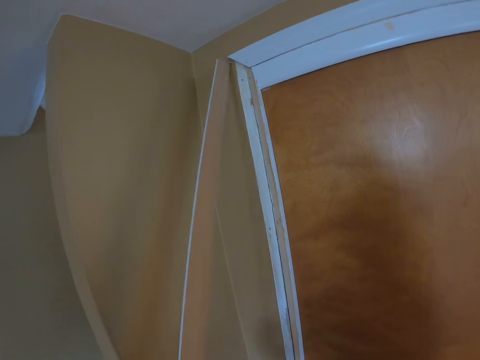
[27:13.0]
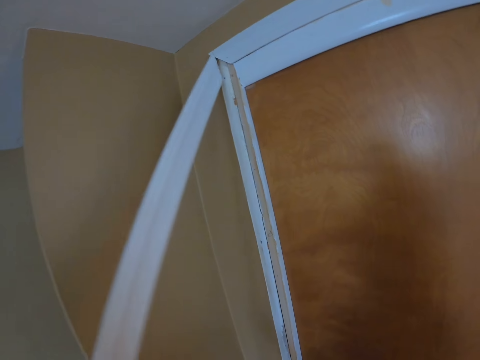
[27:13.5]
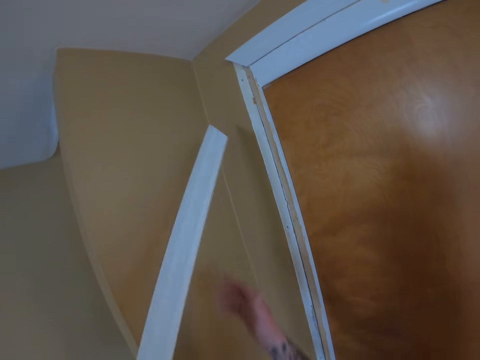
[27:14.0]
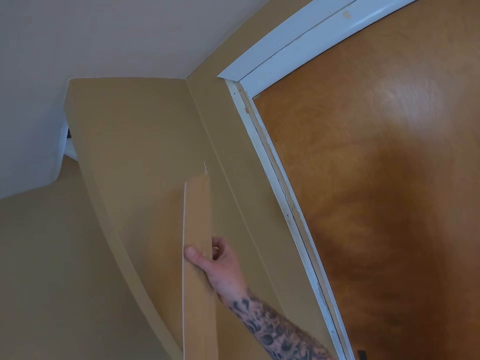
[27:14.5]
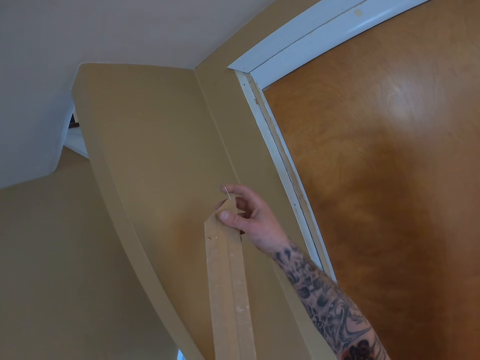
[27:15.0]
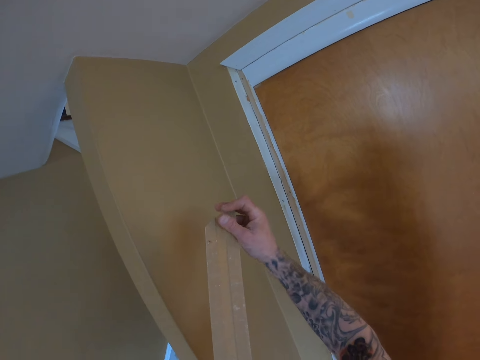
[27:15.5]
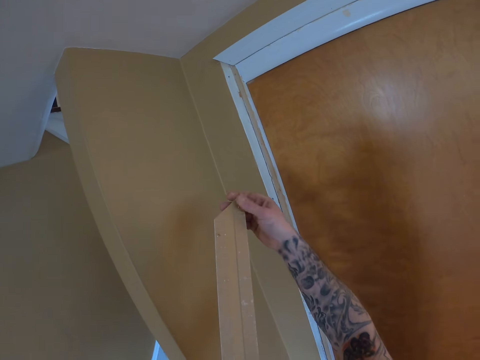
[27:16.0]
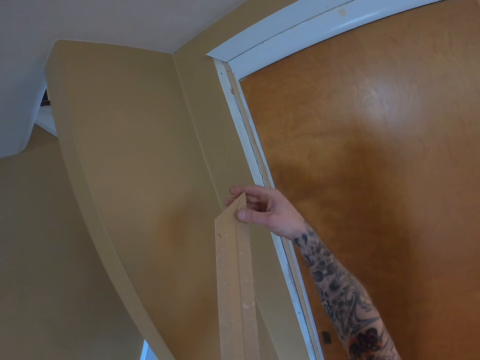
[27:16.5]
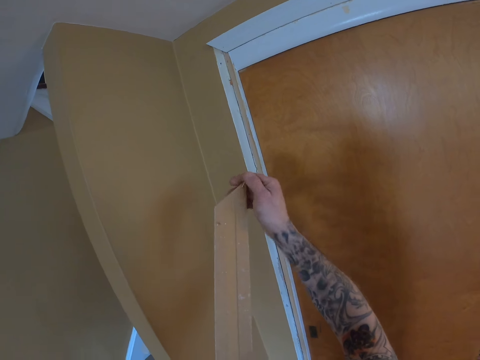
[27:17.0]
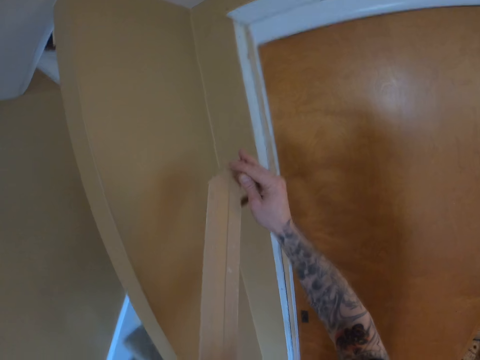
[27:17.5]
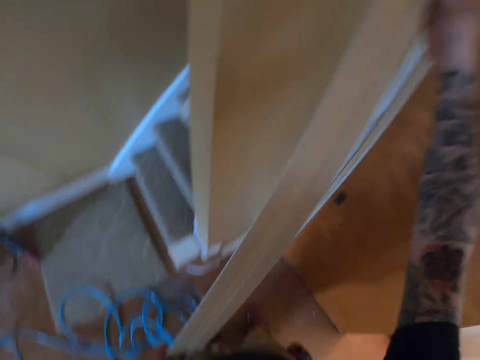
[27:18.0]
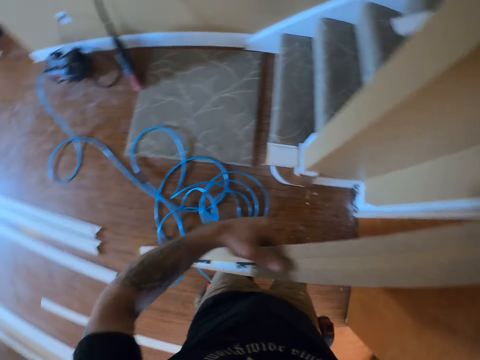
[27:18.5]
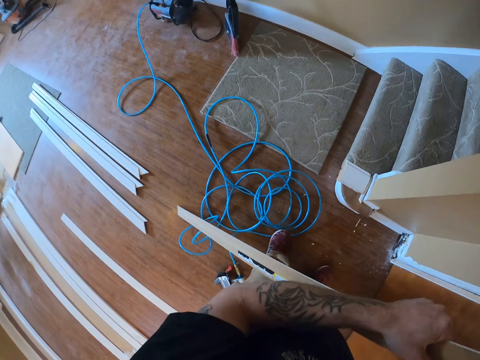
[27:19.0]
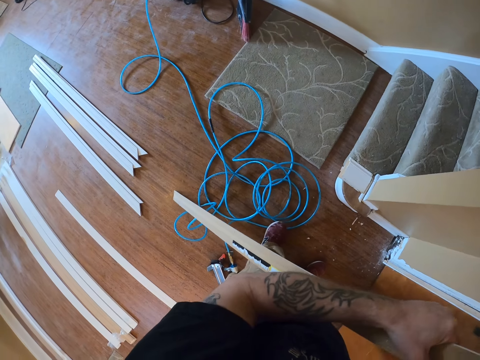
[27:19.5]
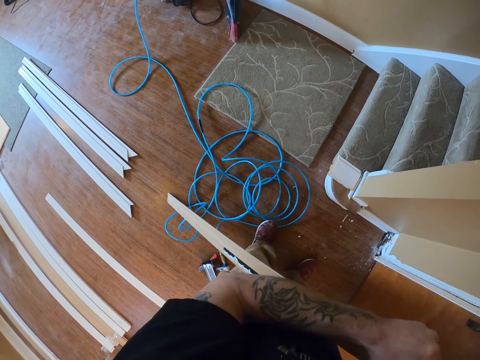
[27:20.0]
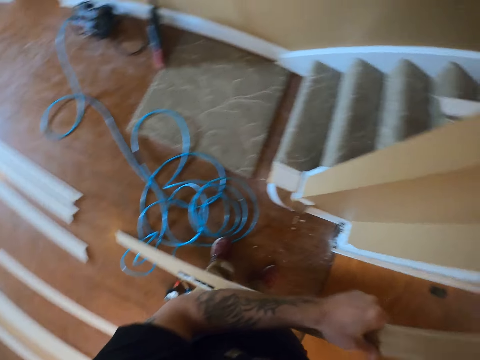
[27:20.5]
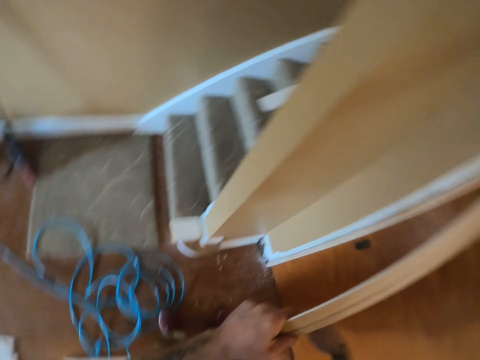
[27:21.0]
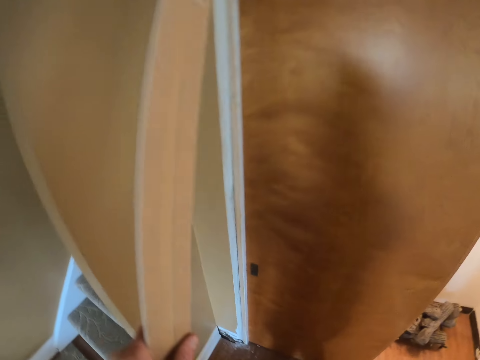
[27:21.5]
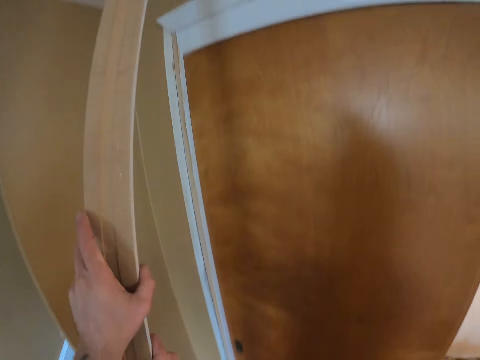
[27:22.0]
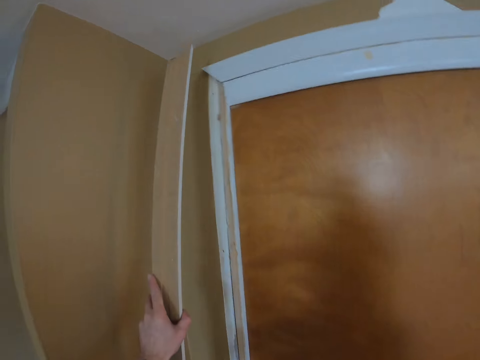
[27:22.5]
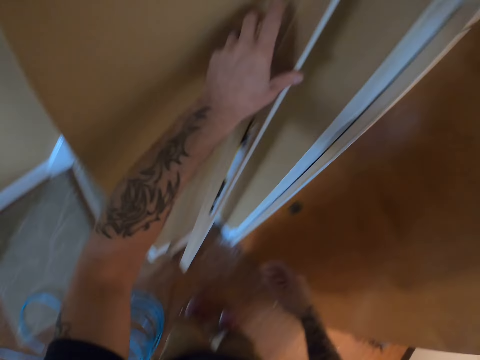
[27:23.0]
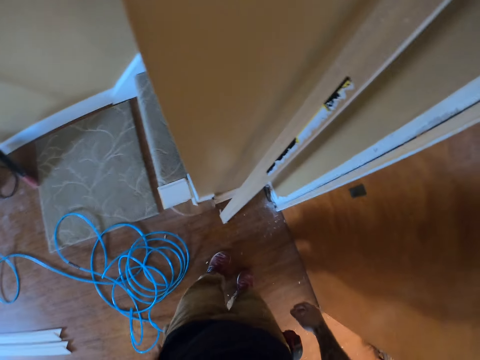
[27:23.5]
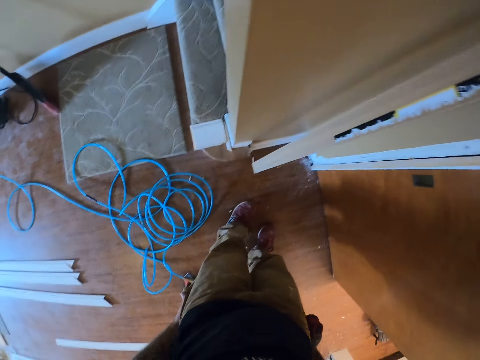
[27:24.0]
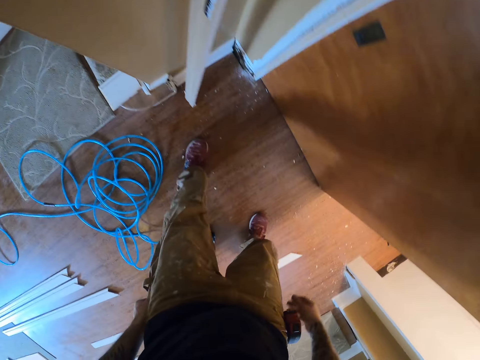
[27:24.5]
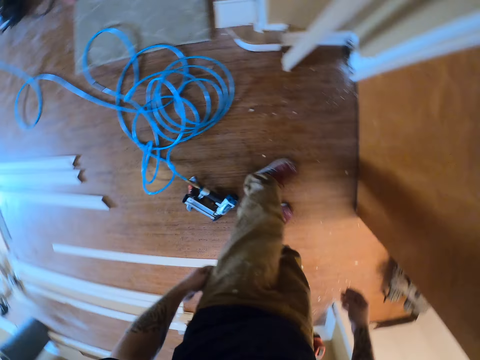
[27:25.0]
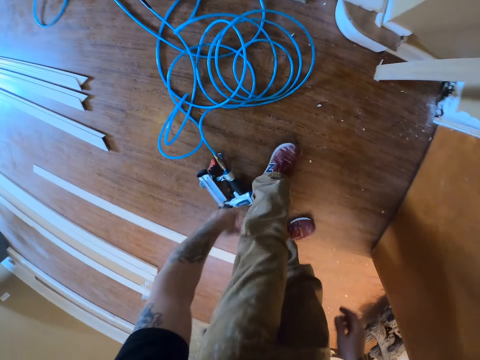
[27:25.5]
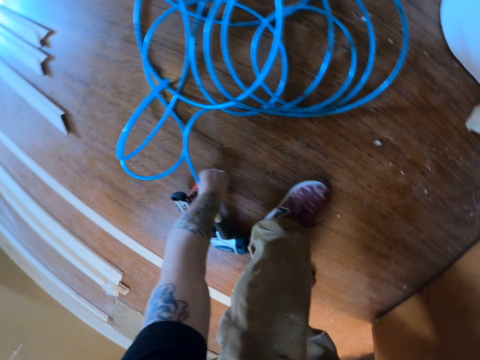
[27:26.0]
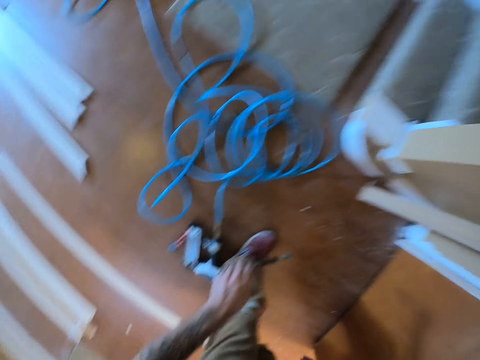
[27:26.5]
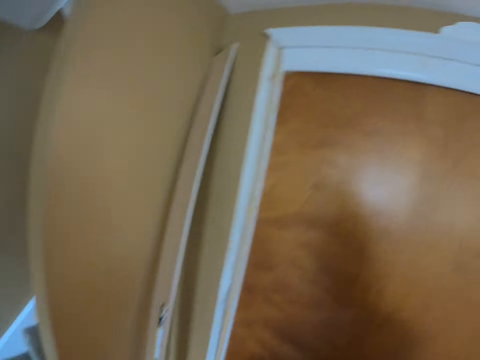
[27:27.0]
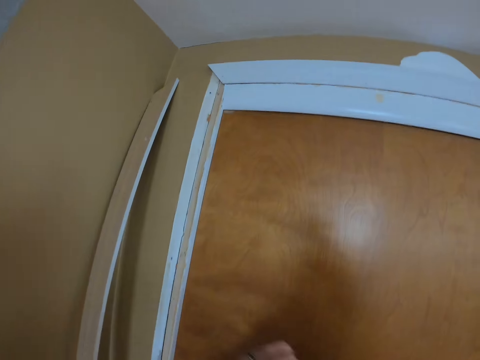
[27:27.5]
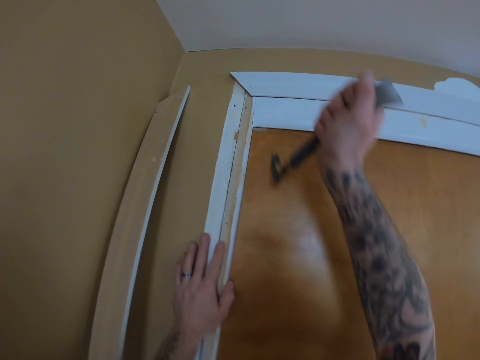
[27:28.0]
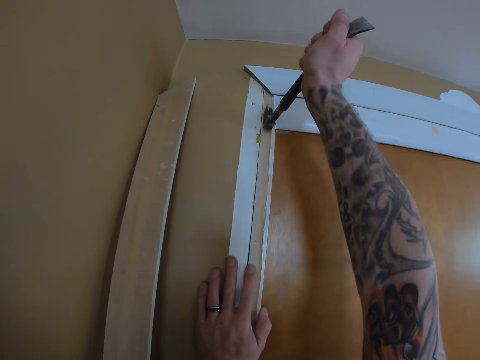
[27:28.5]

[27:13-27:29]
The camera wearer folds a nail. They touch the side jamb. They put the wood on the wall. They take the hammer.

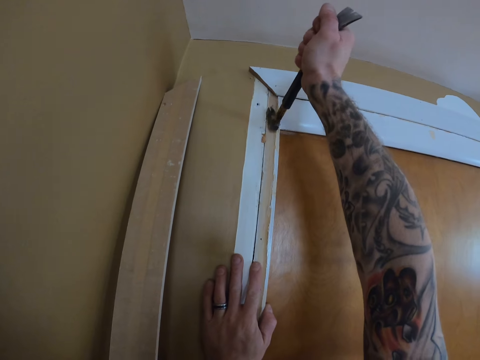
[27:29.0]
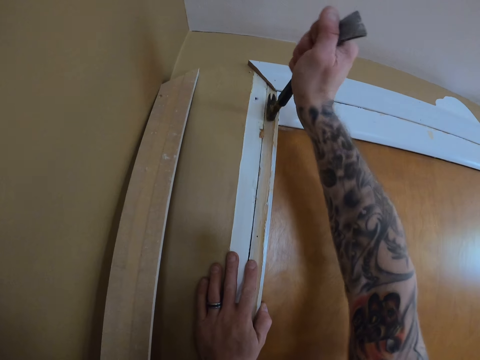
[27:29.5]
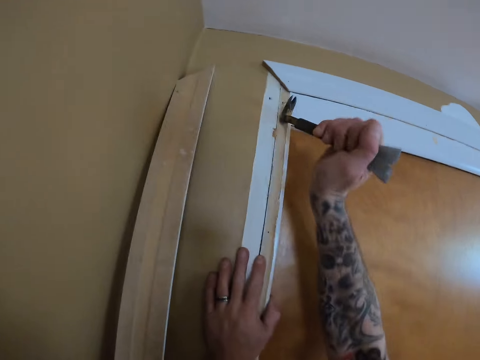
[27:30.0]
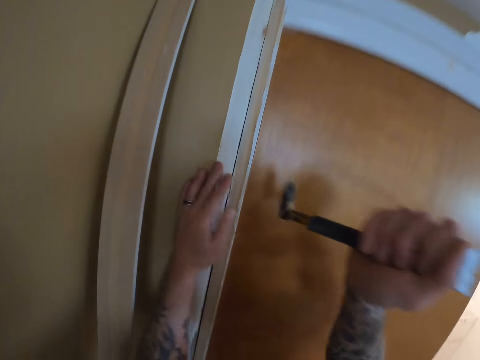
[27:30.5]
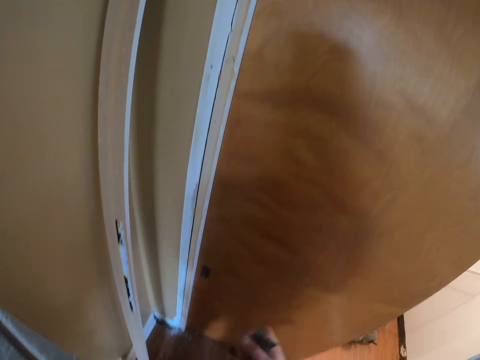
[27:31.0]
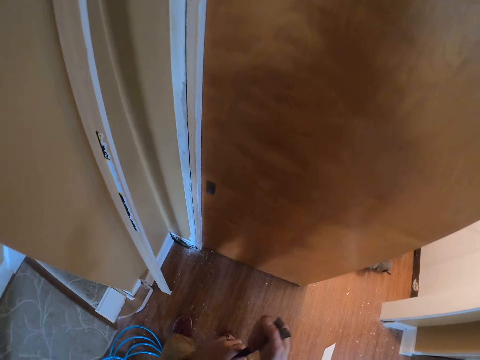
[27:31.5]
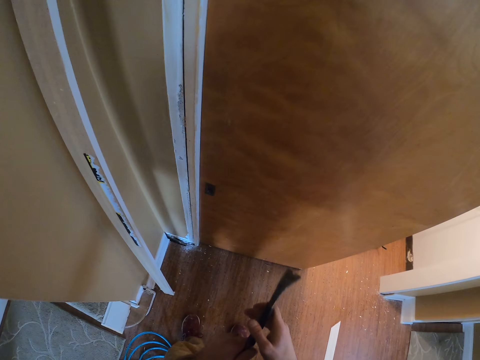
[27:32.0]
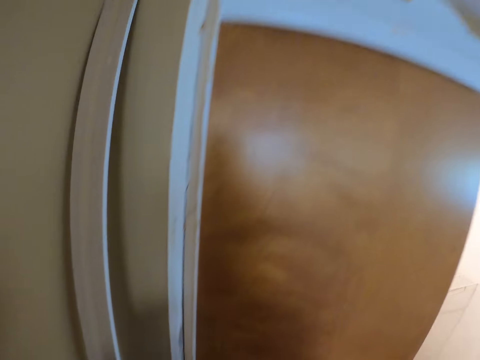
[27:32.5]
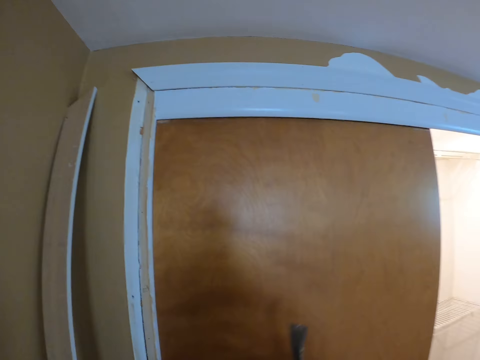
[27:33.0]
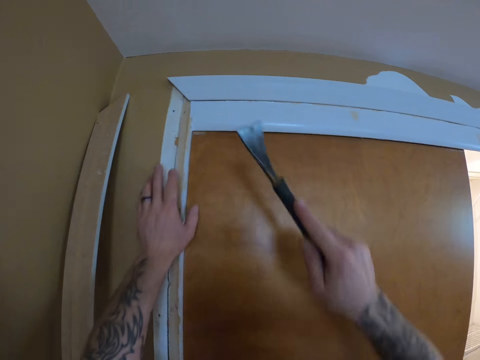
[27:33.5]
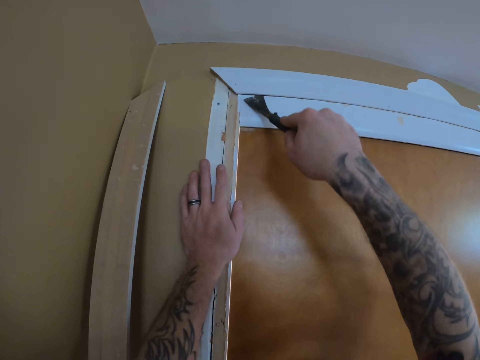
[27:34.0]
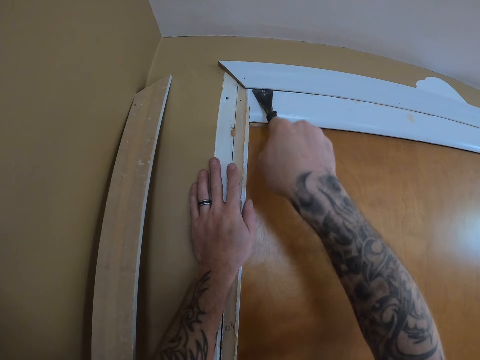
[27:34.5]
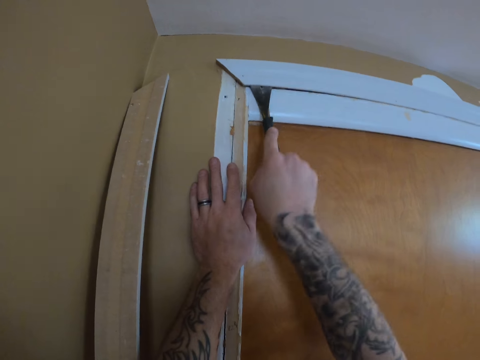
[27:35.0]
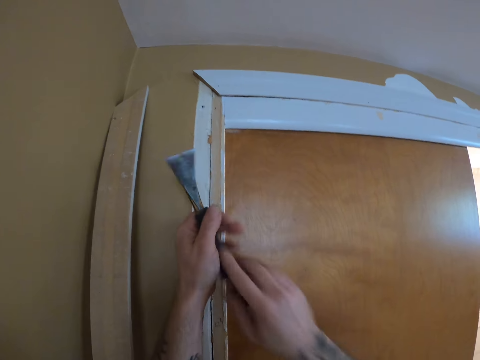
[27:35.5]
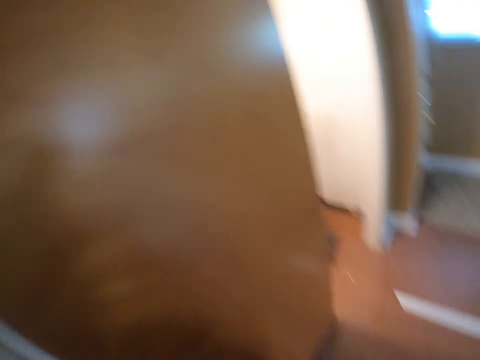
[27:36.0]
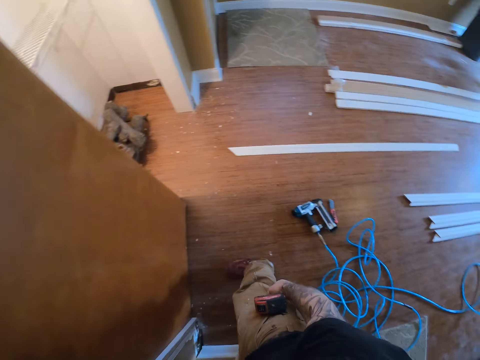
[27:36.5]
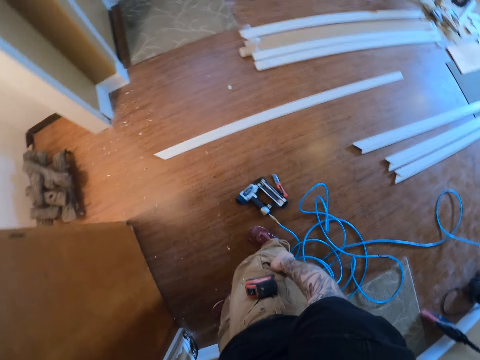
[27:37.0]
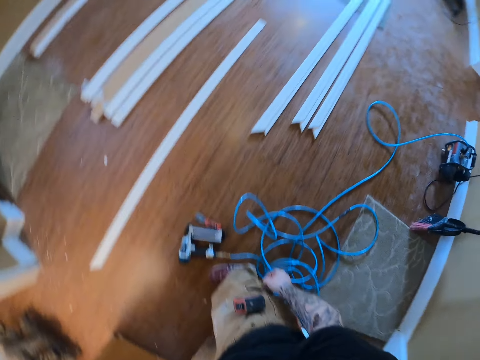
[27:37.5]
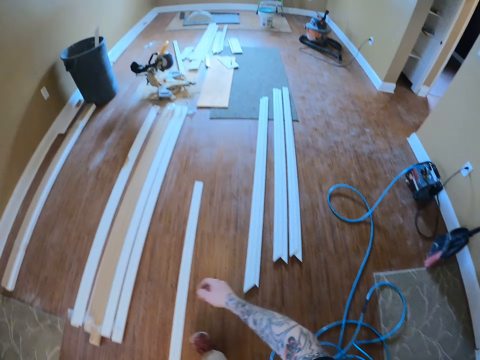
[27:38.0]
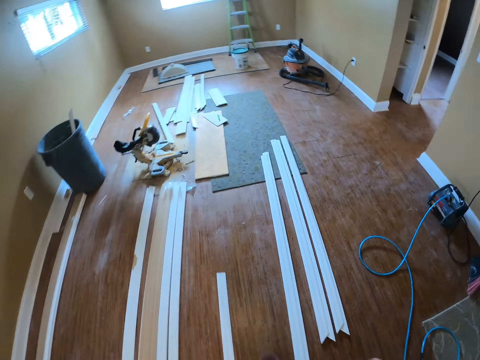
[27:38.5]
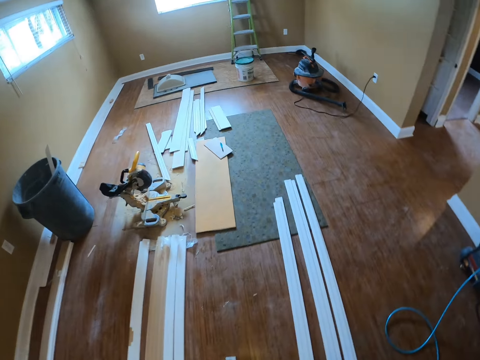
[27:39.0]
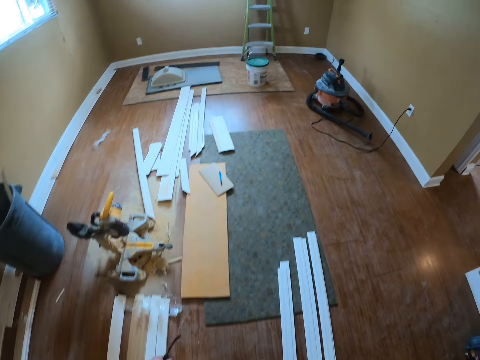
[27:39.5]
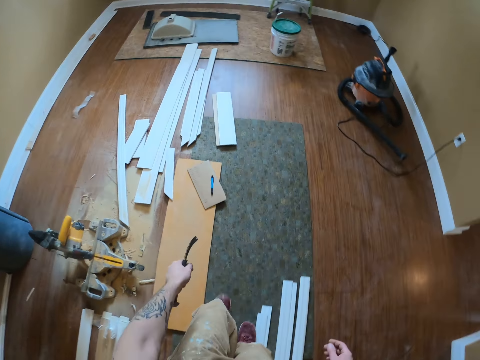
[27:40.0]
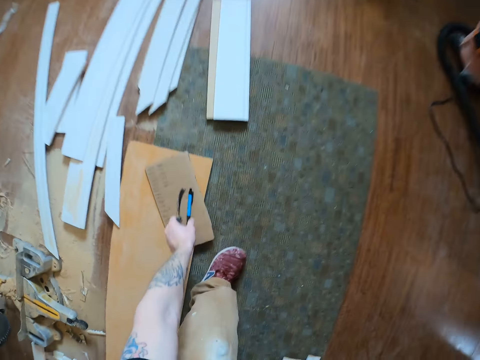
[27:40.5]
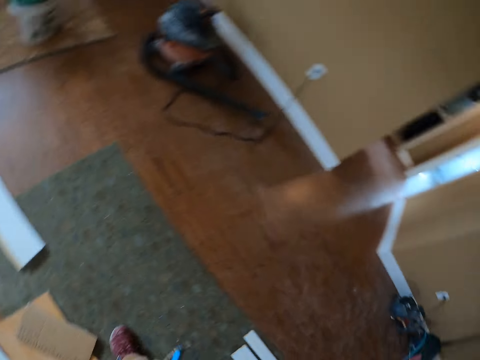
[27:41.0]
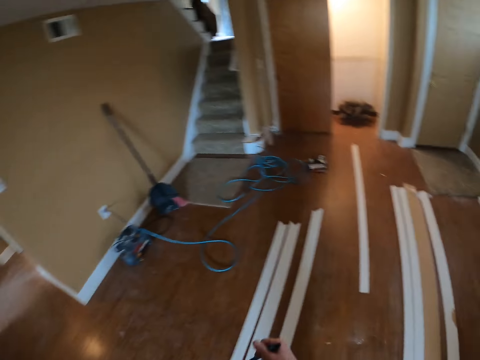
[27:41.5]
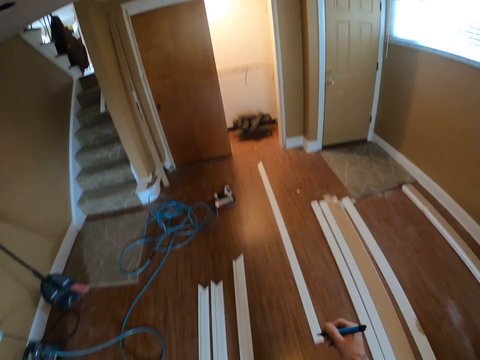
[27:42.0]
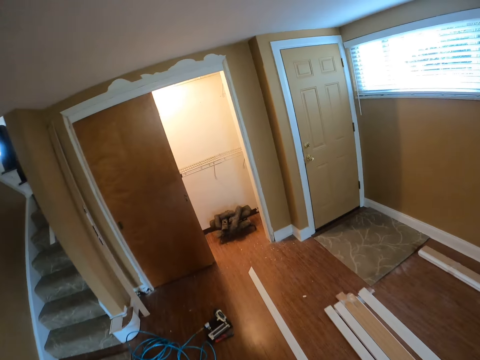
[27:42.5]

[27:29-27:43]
The camera wearer removes the nail. He takes the nail. He removes the top jamb. He touches his pocket. He walks in the room. He takes the pen.
